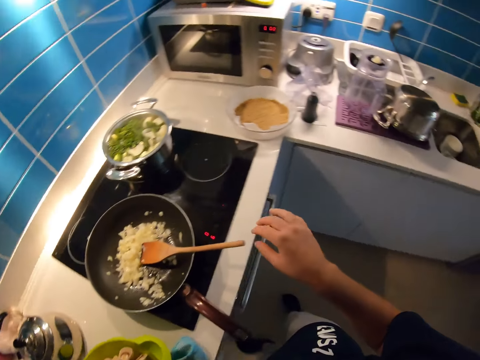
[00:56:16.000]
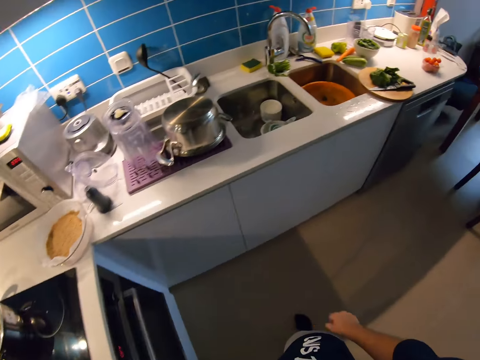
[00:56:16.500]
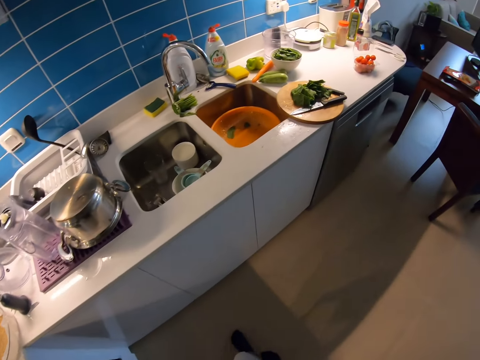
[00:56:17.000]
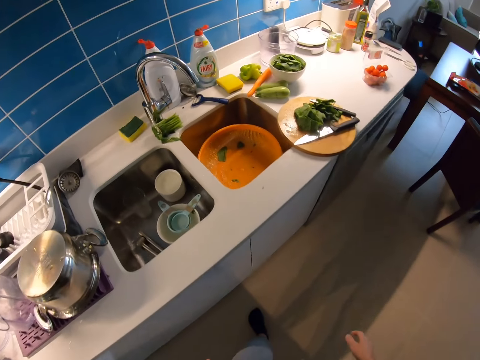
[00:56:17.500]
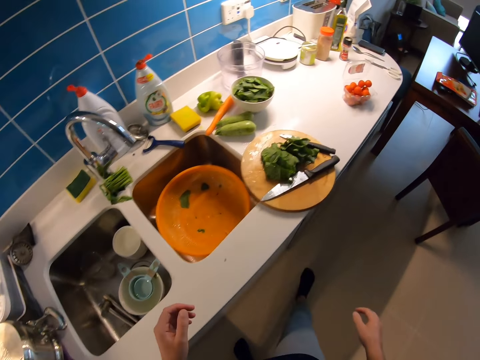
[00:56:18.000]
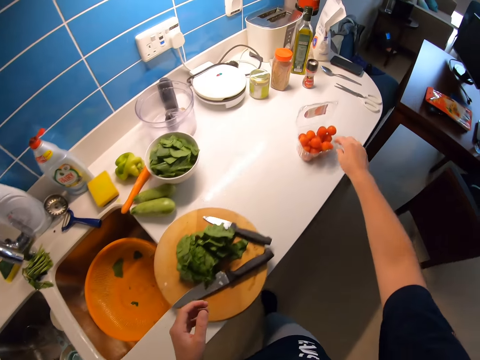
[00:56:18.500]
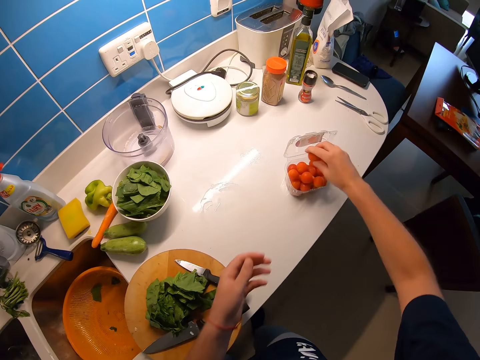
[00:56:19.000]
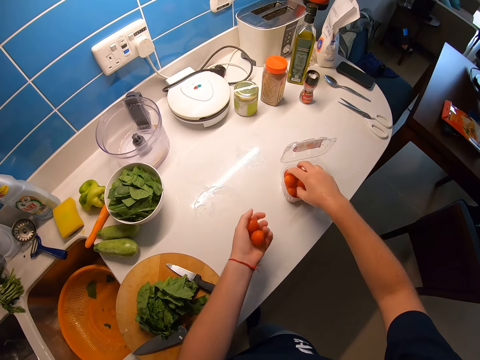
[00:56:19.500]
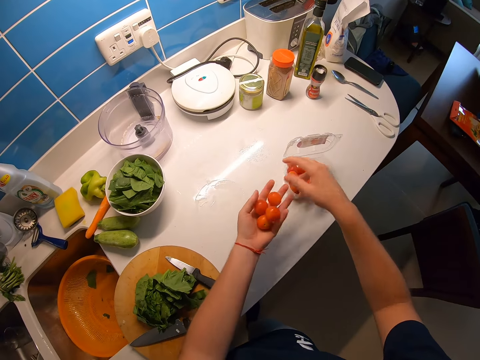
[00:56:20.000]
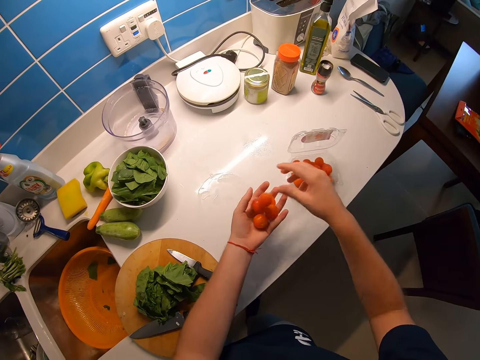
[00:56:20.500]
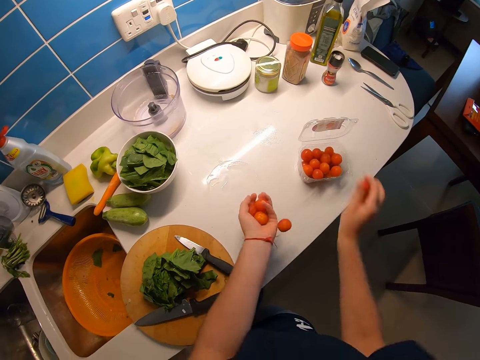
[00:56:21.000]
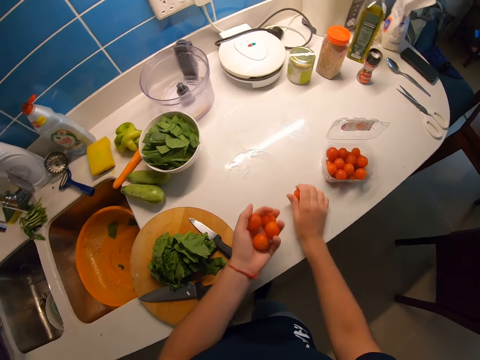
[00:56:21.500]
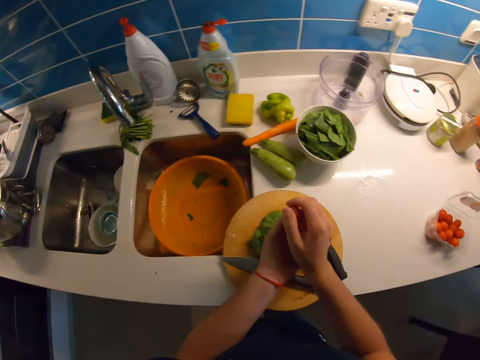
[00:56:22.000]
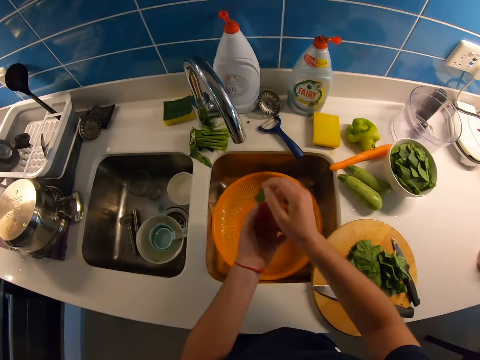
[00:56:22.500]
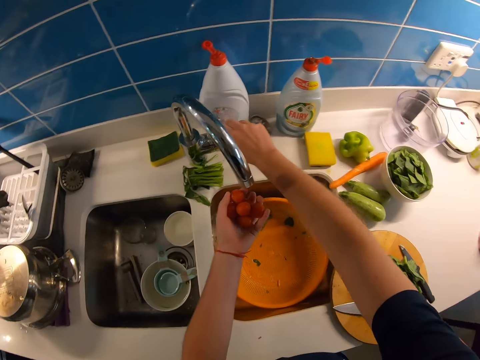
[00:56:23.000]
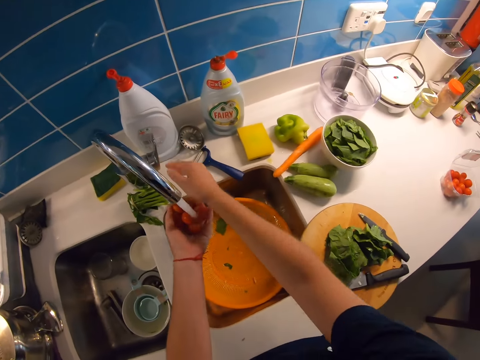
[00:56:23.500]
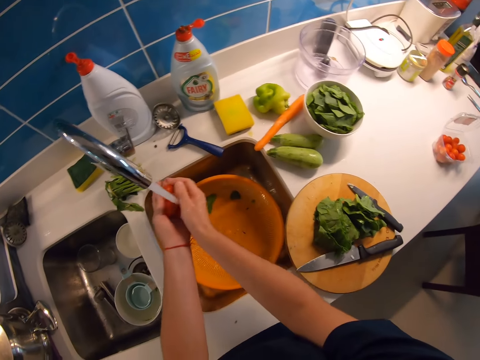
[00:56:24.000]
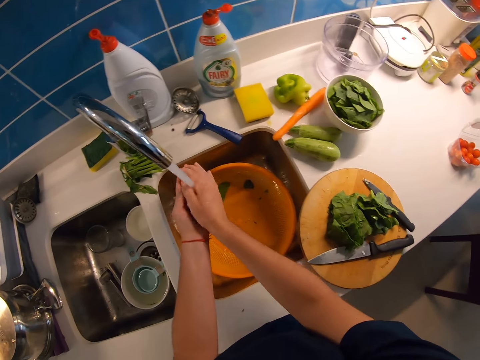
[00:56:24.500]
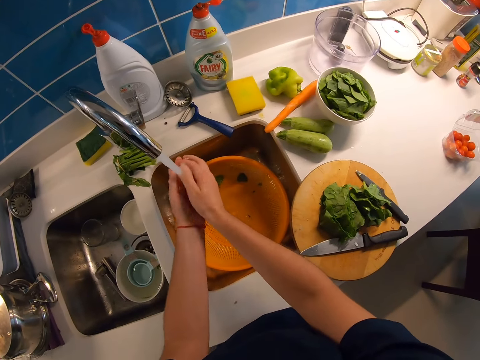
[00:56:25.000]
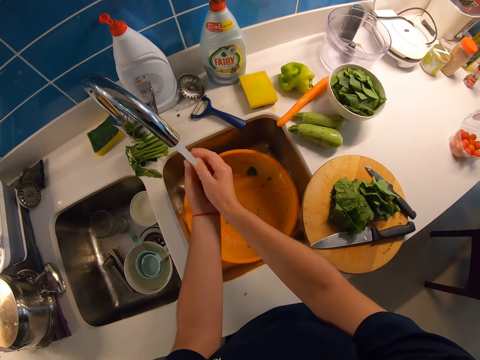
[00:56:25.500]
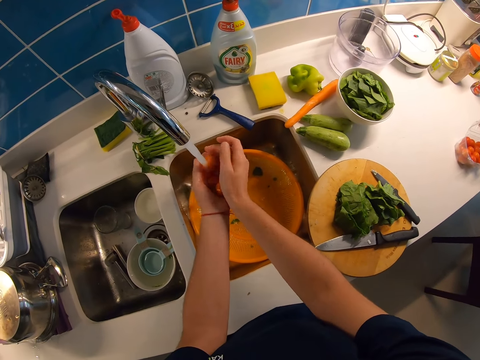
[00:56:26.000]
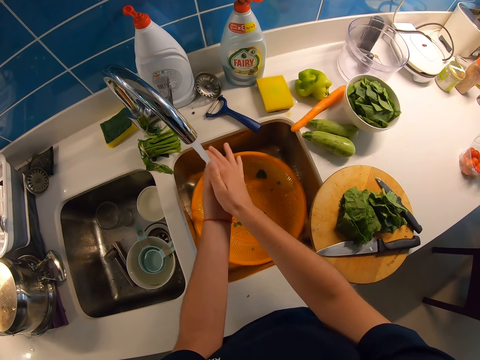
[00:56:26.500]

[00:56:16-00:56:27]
The camera wearer drops the wooden spatula in his right hand in the frying pan. He walks towards the pack of tomatoes on the countertop by his right. He picks up two tomatoes in the pack on the countertop with his right hand. He passes the tomatoes in his right hand to his left hand. He picks up two tomatoes in the pack on the countertop with his right hand. He passes the tomatoes in his right hand to his left hand. He picks up a tomato in the pack on the countertop with his right hand. He passes the tomato in his right hand to his left hand. A tomato fell on the countertop from the left hand of the camera wearer. He picks up the tomato on the countertop with his right hand. He drops two tomatoes to his left hand with his right hand. He turns on the tap with his right hand. He rinses the tomatoes in his left hand with both hands.

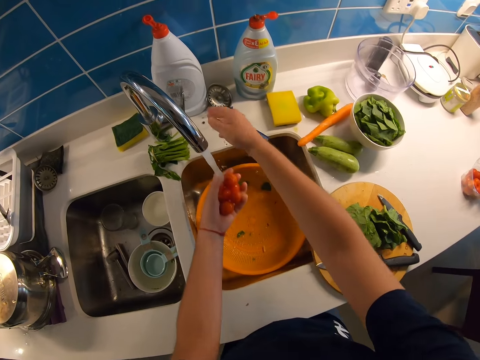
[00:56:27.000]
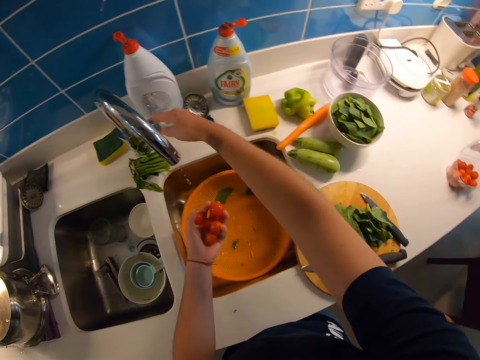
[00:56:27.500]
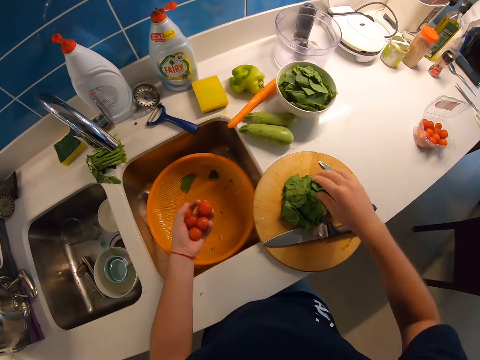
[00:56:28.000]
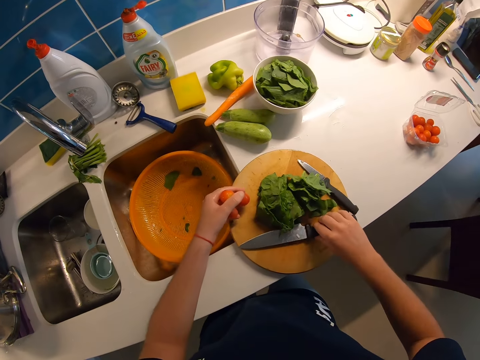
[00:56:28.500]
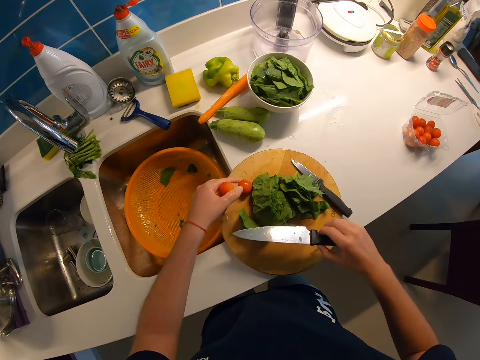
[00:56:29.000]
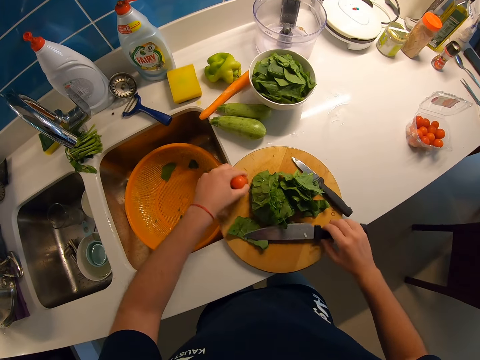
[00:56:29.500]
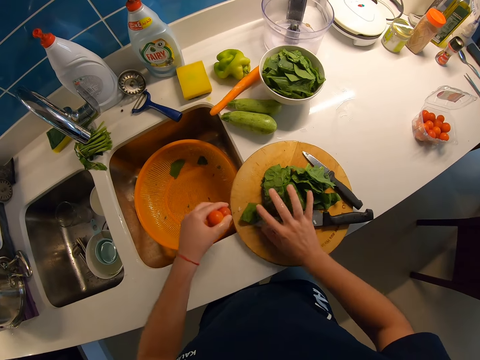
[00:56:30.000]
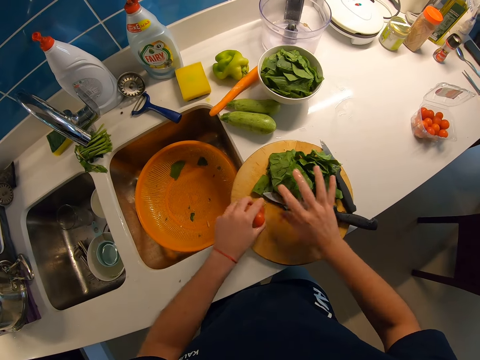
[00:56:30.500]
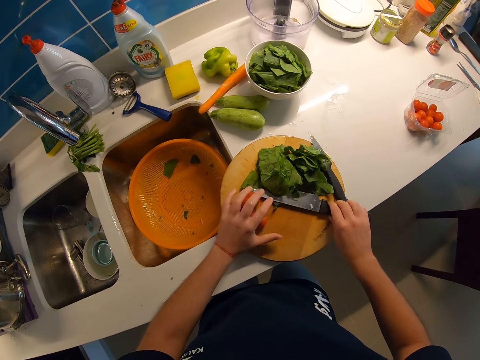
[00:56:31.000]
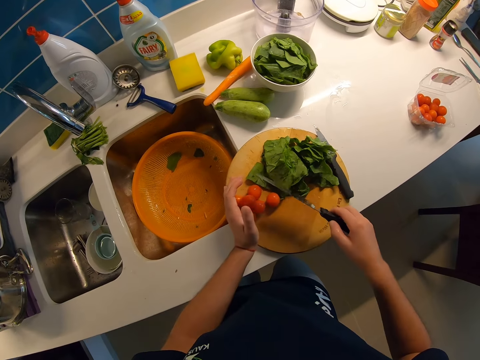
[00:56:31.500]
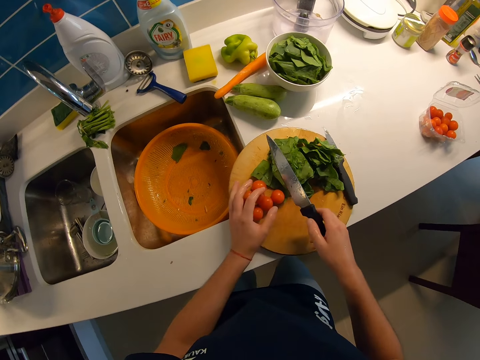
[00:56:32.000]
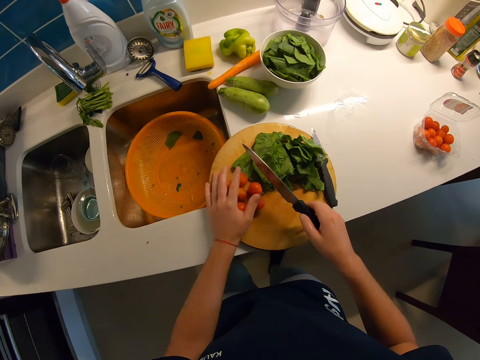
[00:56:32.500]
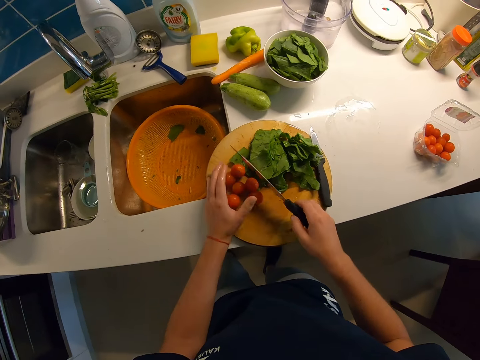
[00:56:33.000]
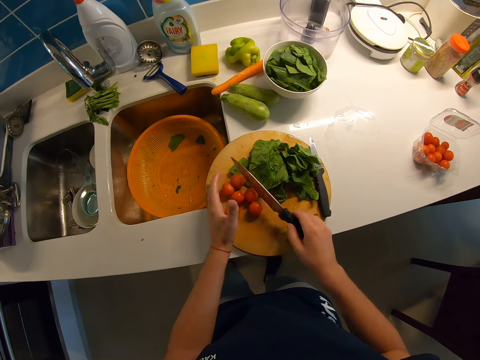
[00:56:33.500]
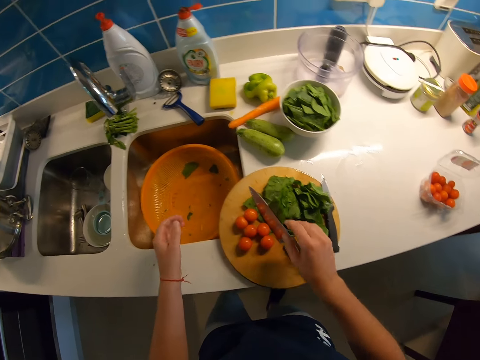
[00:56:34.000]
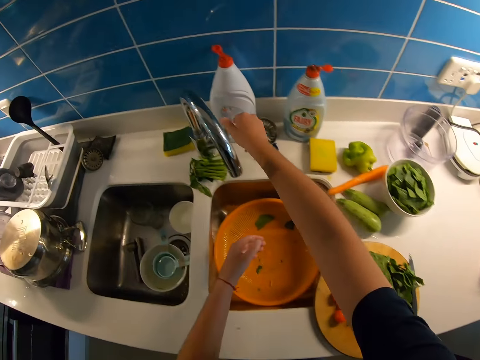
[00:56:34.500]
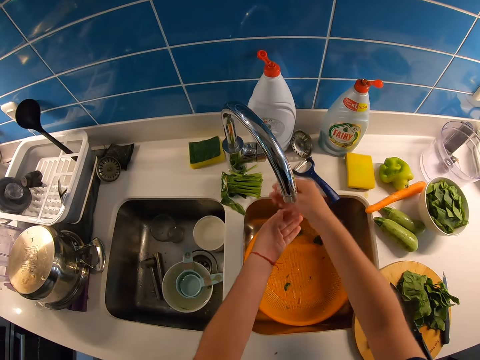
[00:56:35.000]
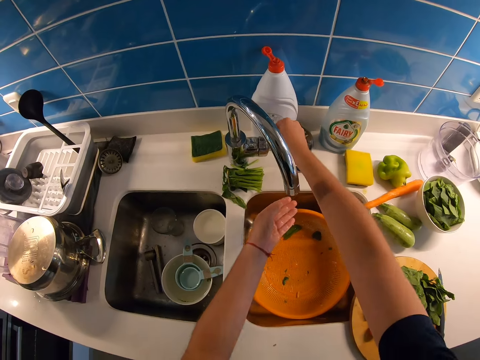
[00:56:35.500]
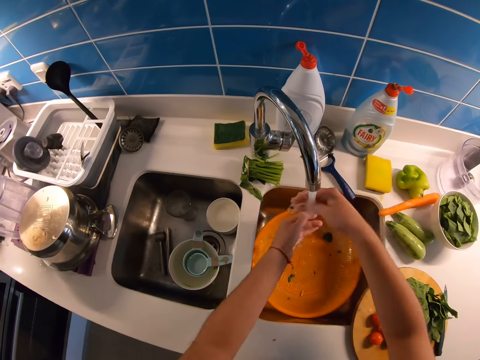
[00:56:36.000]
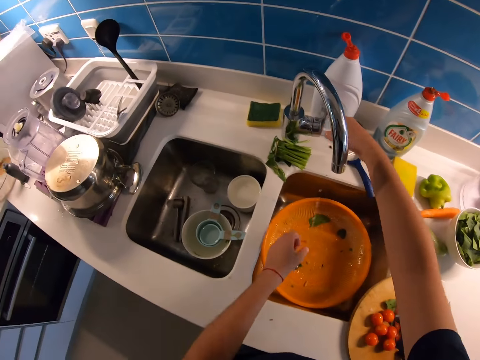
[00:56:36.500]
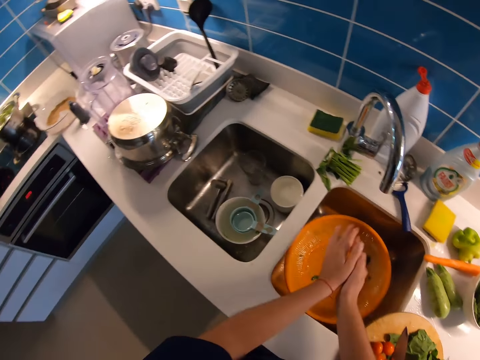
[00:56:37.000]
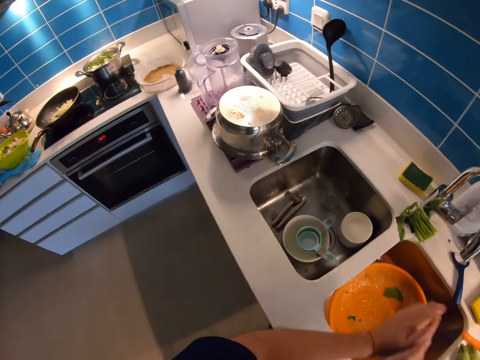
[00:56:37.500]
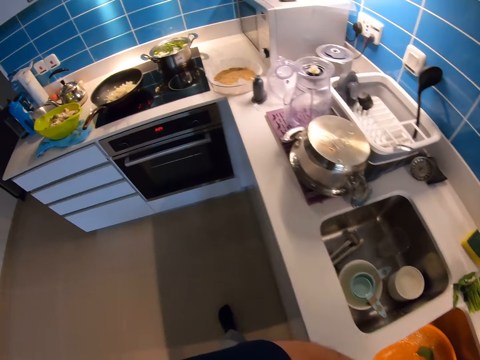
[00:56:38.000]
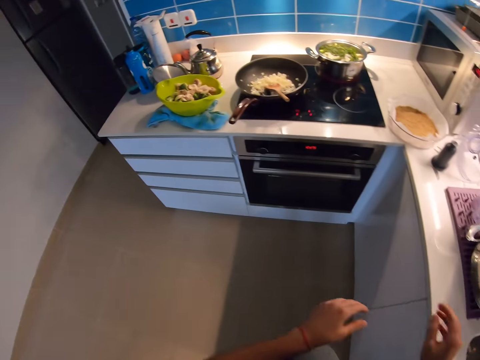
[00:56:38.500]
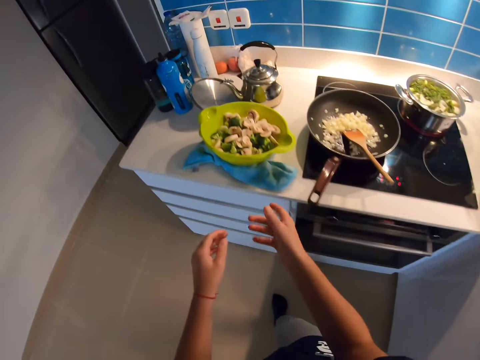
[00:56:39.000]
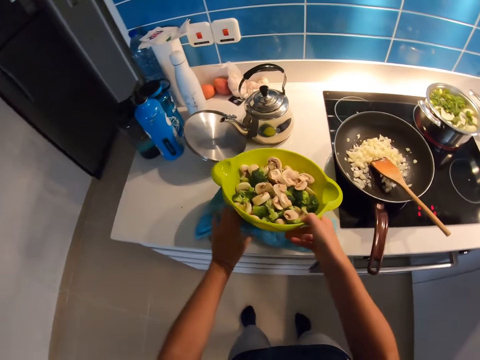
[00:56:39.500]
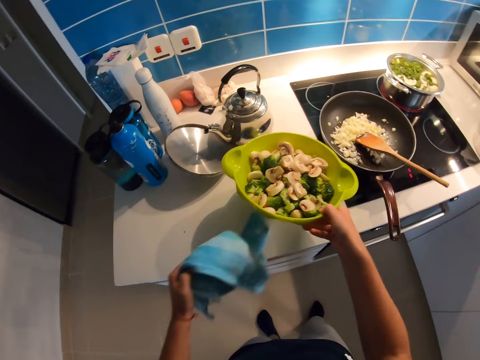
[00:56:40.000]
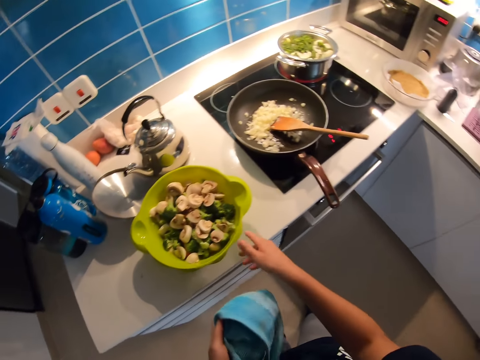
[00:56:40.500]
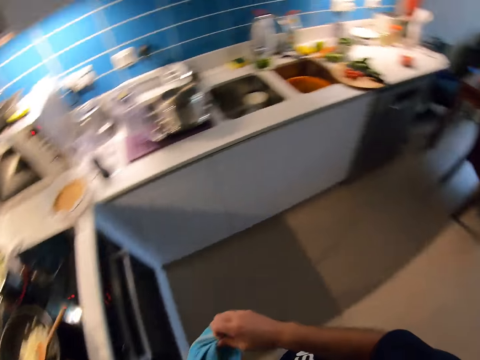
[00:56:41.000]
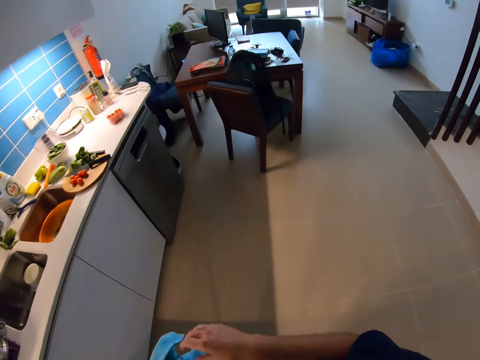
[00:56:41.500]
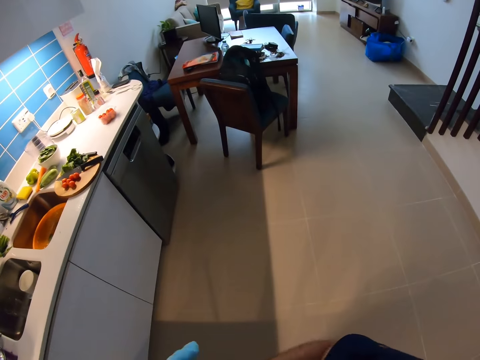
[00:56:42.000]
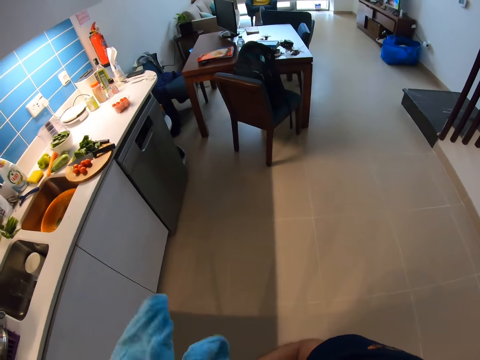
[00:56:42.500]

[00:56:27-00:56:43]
The camera wearer turns off the tap with his right hand. He picks up the bigger knife on the chopping board with his right hand. He drops the bigger knife in his right hand on the chopping board. He moves the vegetable to the right side of the chopping board. He drops the tomatoes in his left hand on the chopping board. He picks up the bigger knife on the chopping board with his right hand. He arranges the tomatoes on the chopping board with his left hand. He raises his left hand from the chopping board. He drops the bigger knife in his right hand on the chopping board. He moves both hands towards the tap. He opens the tap with his right hand. He rinses both hands with the water from the tap. He closes the tap with his right hand. He rubs his palms together. He walks towards the countertop to his left. He grips the green bowl containing mushroom and broccoli on the blue napkin with his right hand. He lifts the green bowl on the blue napkin with his right hand. He removes the blue napkin from the countertop with his left hand. He drops the green bowl on the countertop with his right hand. He puts his right hand on the napkin in his left hand. He wipes his right hand with the blue napkin in his left hand. He looks around the kitchen. He turns to his right.
